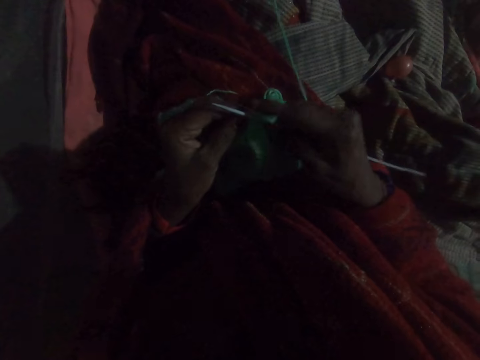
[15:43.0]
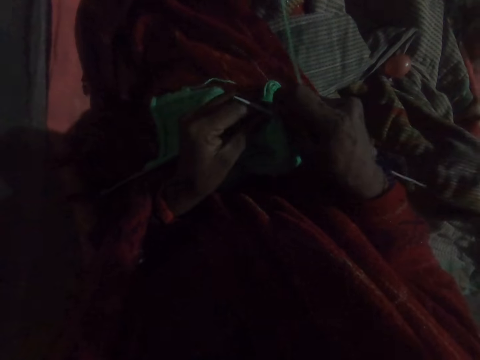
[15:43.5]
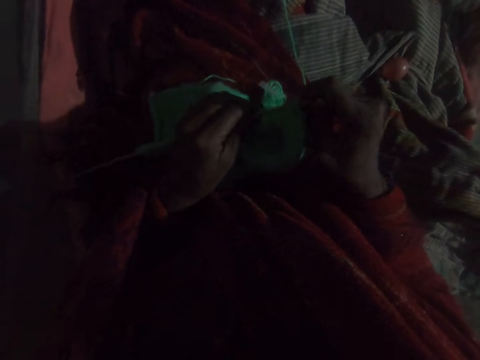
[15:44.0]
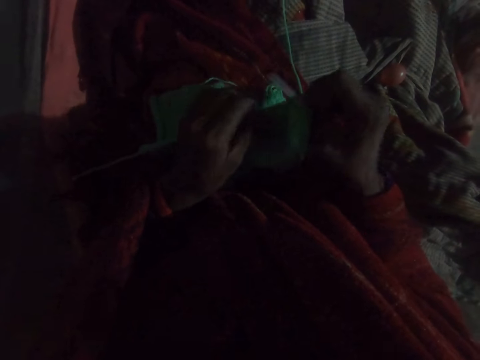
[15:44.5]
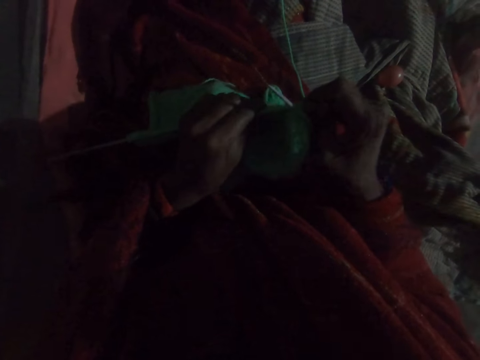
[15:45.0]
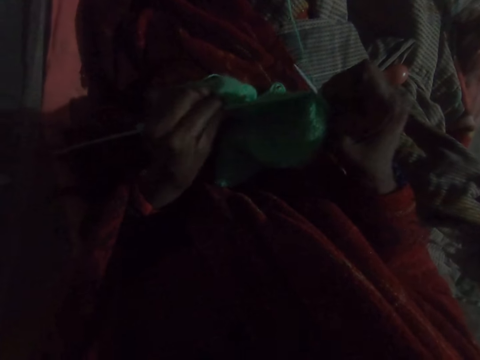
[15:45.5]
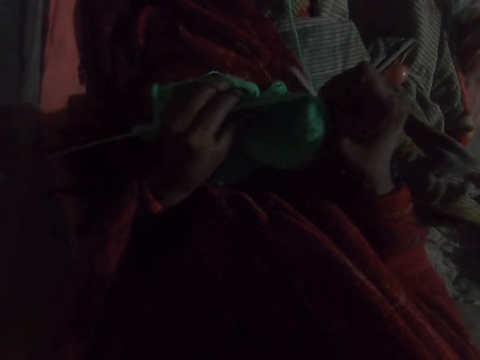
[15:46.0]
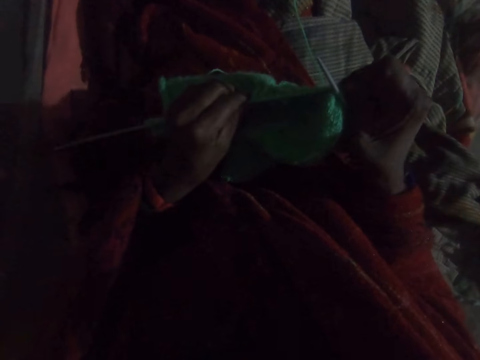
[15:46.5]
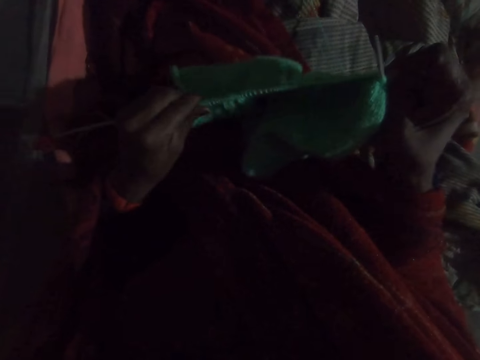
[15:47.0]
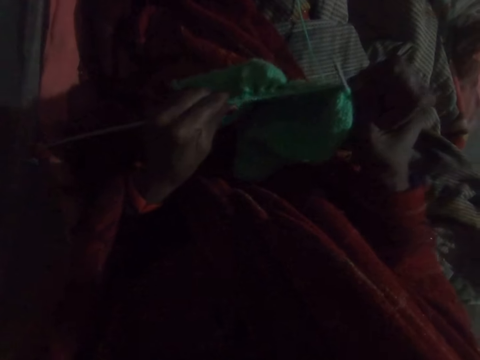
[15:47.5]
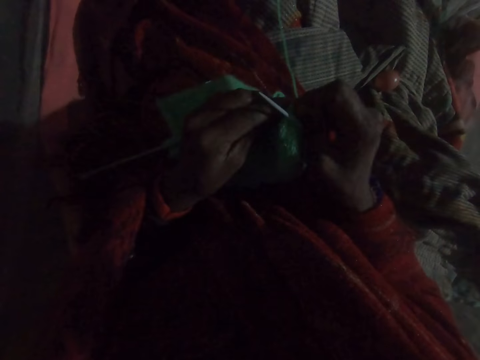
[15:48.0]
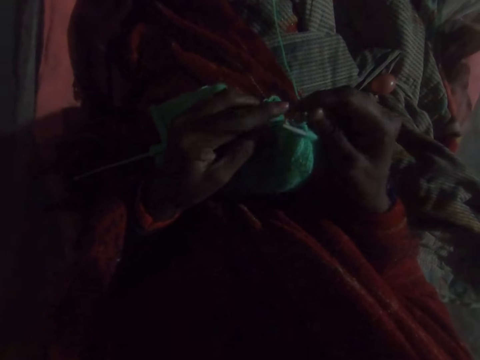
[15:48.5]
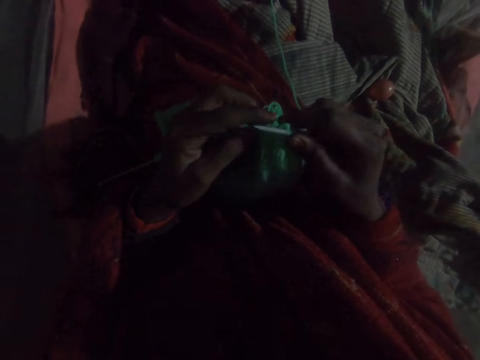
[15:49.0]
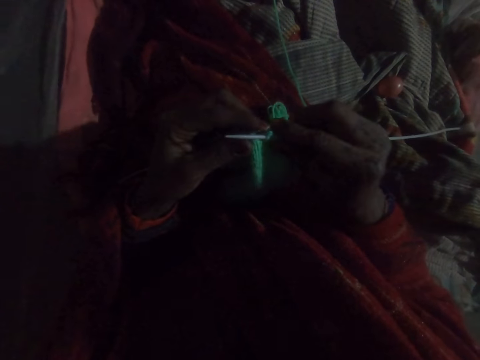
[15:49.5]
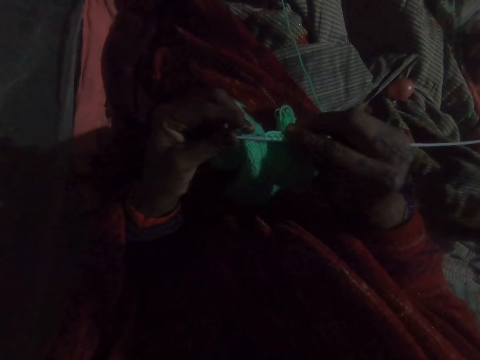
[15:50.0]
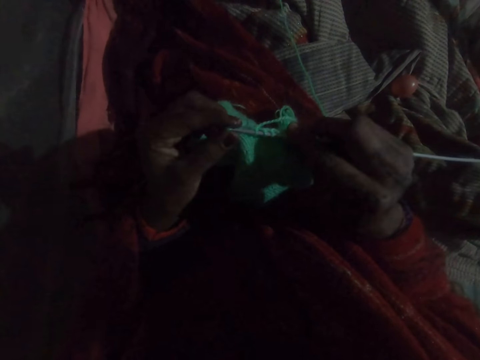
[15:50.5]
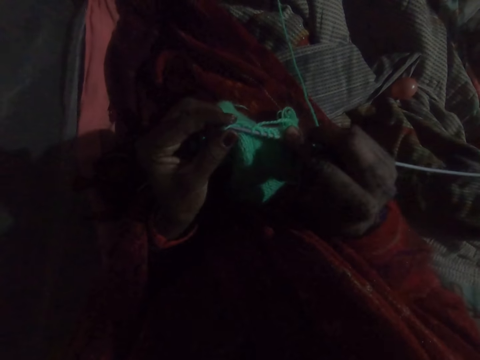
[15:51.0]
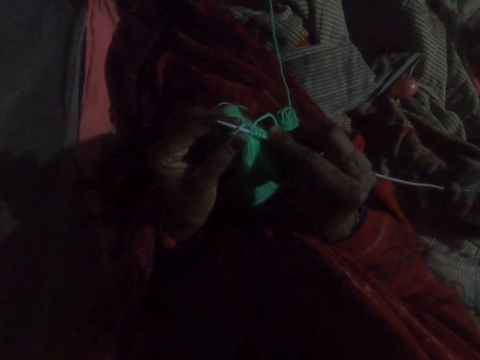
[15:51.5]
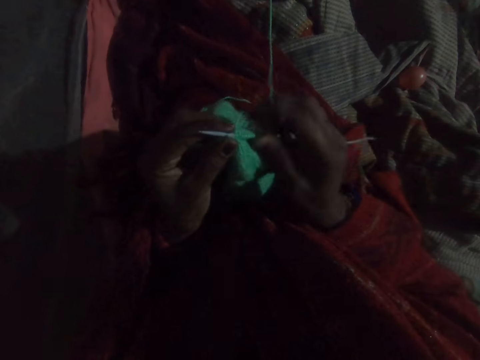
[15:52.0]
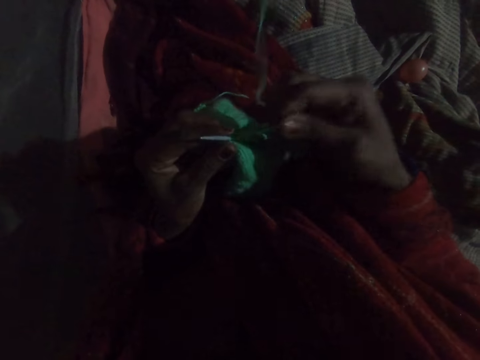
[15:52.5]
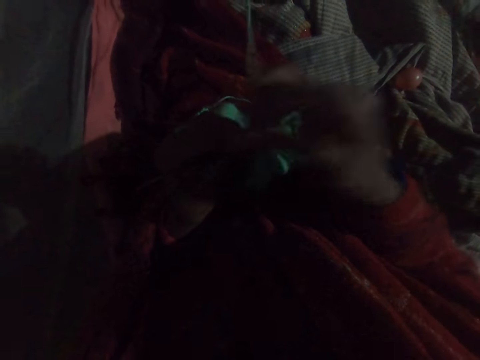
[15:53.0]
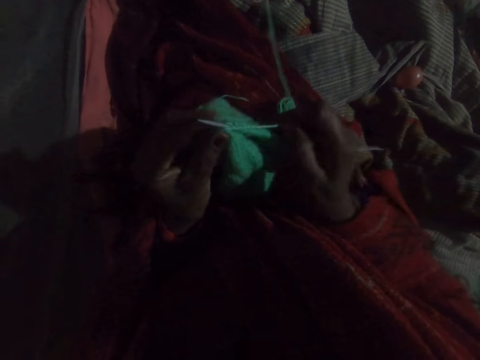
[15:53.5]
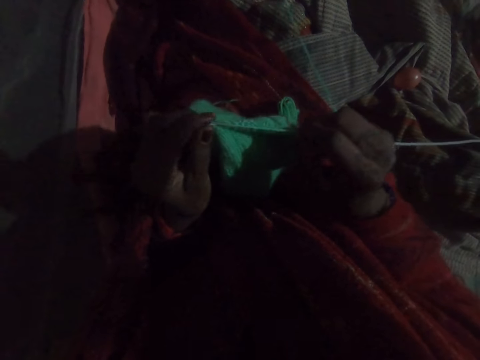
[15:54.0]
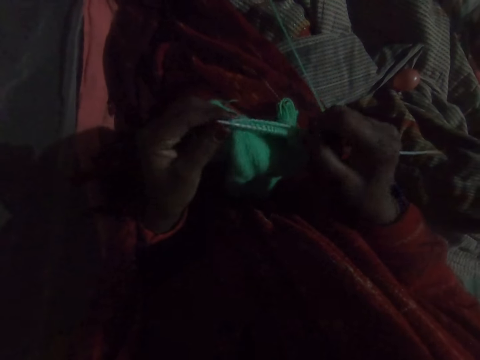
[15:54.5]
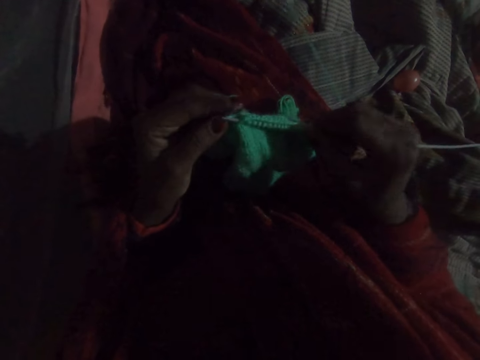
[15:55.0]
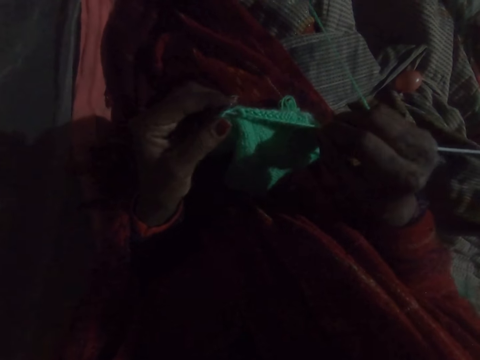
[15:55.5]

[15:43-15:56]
The camera wearer pushes the fabric up on the knitting pin. They hold the fabric. They knit the fabric with the knitting pin and yarn.

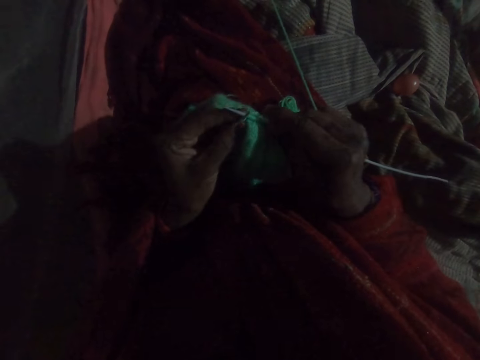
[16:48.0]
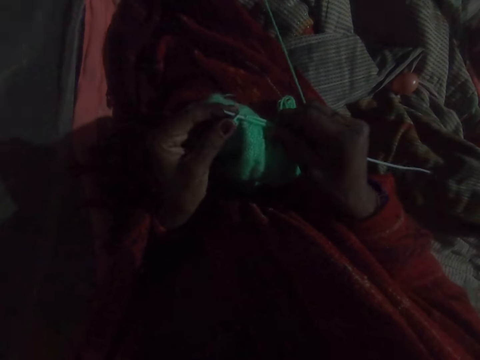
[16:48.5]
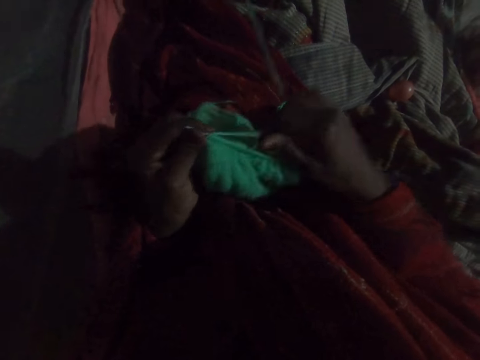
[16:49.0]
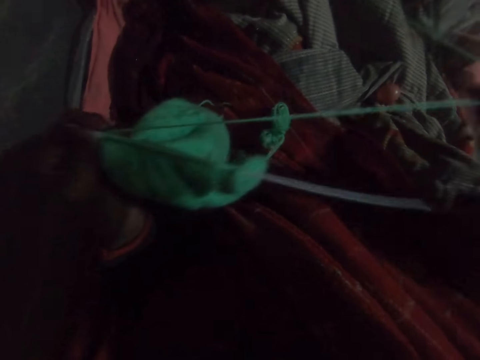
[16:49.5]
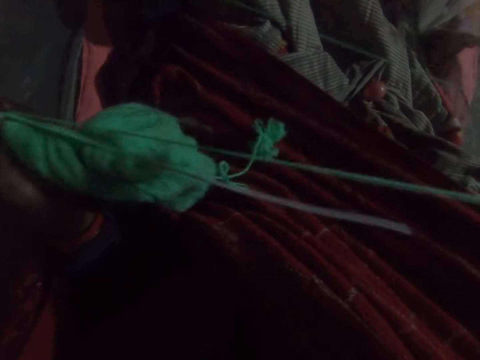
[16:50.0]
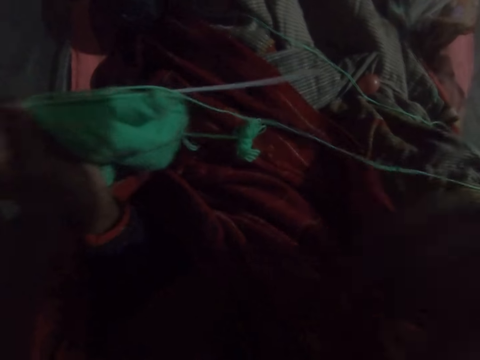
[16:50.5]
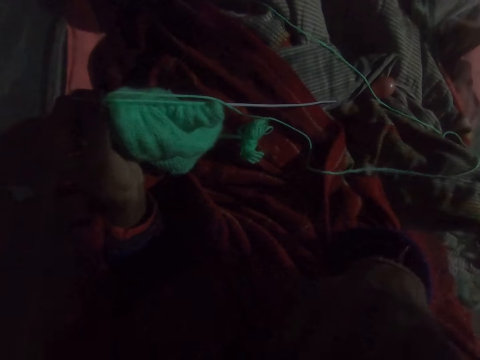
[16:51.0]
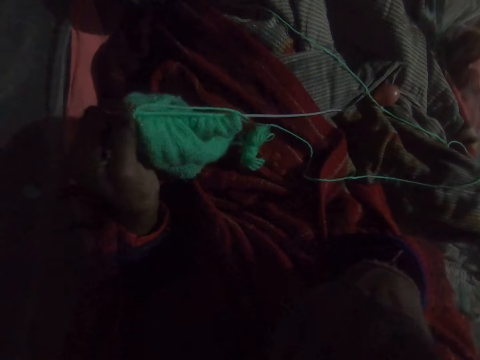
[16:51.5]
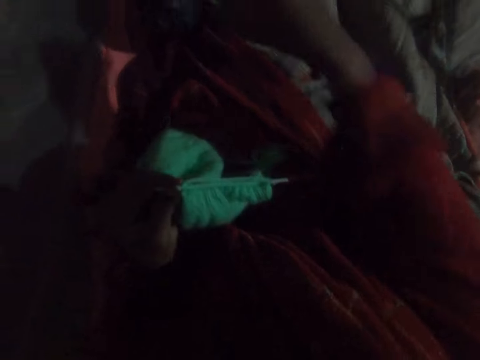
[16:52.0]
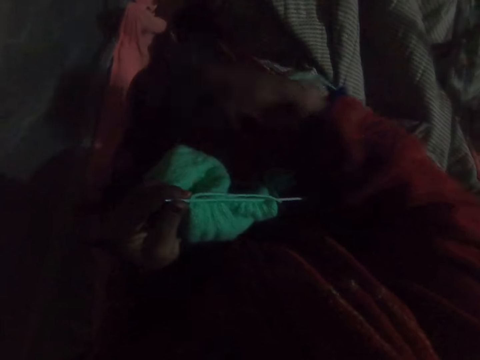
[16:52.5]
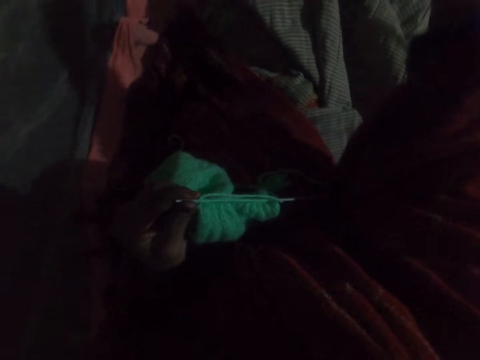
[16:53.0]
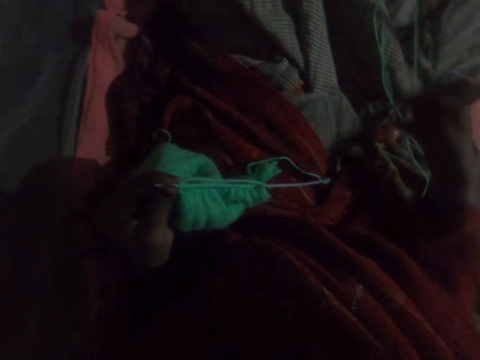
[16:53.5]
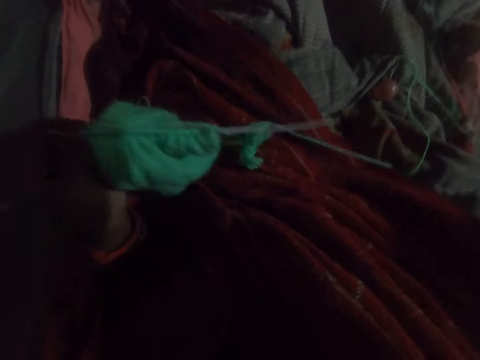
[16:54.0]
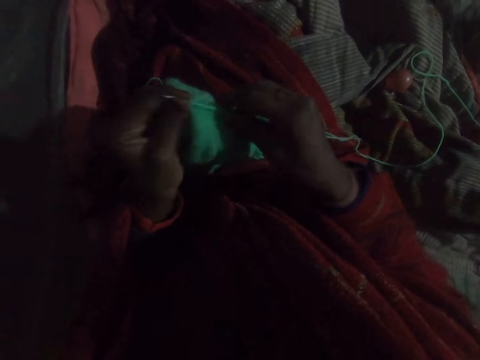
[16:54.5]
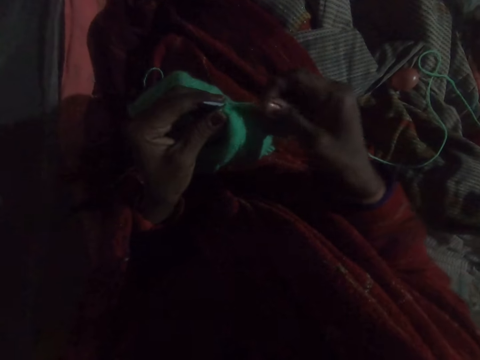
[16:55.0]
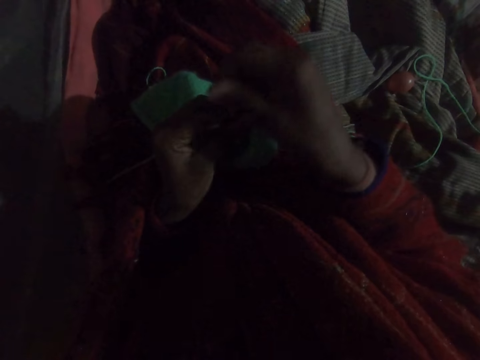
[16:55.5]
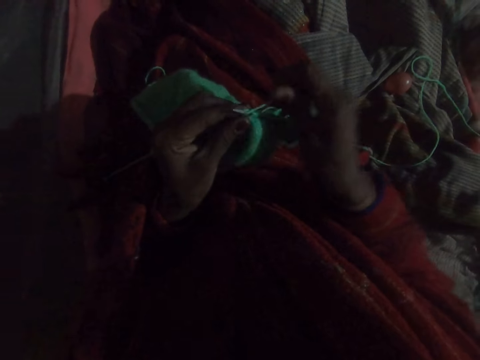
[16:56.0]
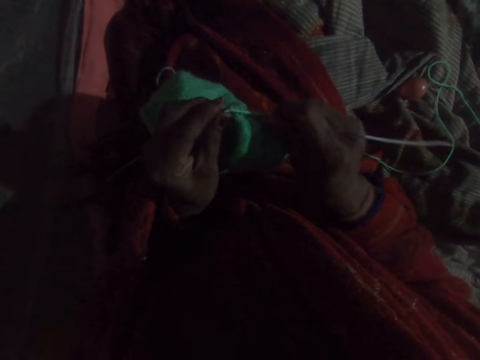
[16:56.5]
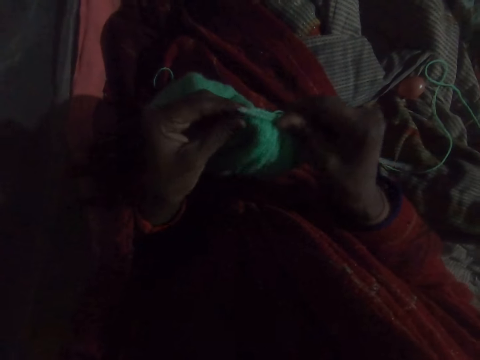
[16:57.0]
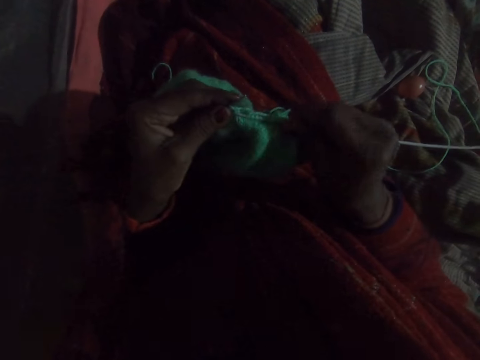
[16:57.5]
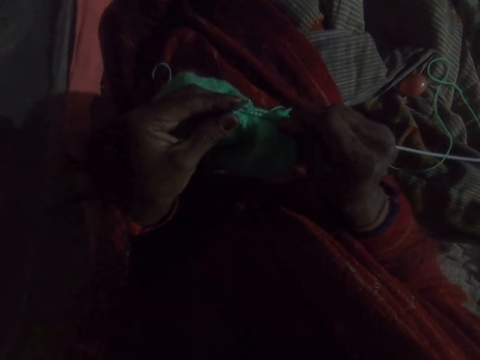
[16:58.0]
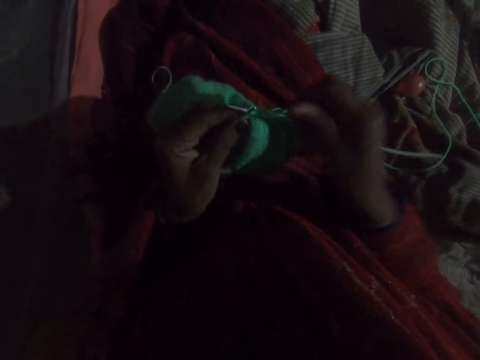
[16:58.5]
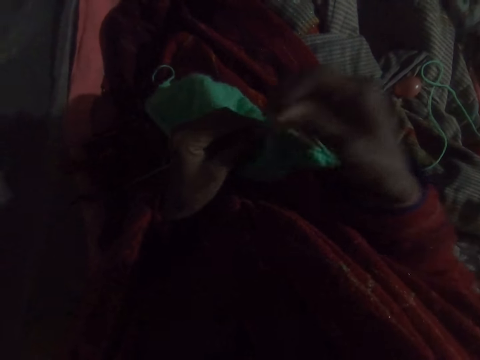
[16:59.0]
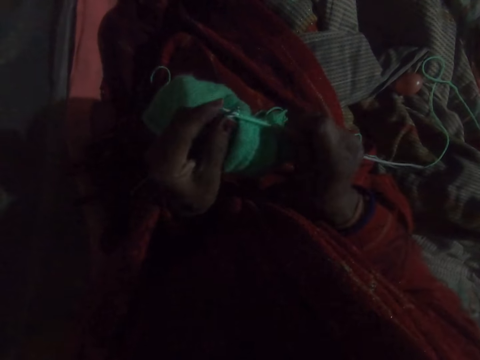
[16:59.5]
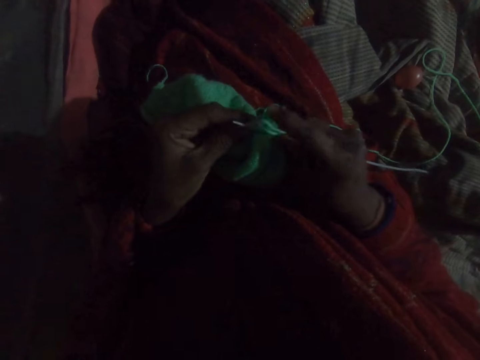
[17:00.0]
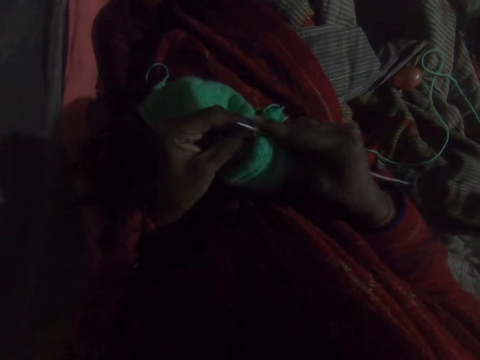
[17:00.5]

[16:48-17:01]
The camera wearer holds up the thread. They straighten out the yarn. They knit the fabric with the knitting pin and yarn.
